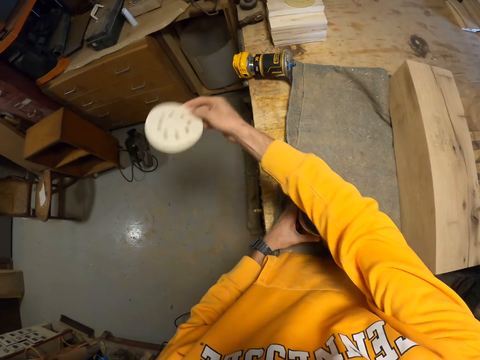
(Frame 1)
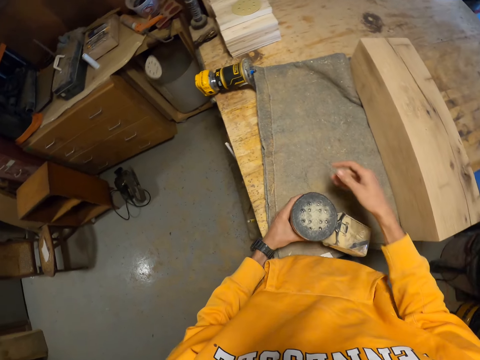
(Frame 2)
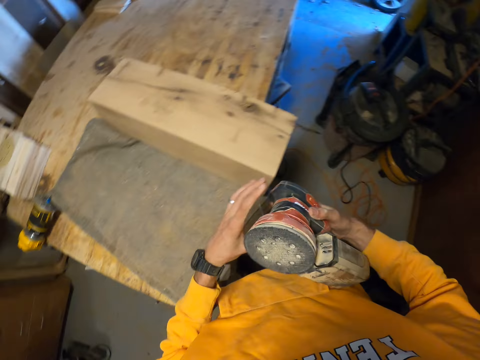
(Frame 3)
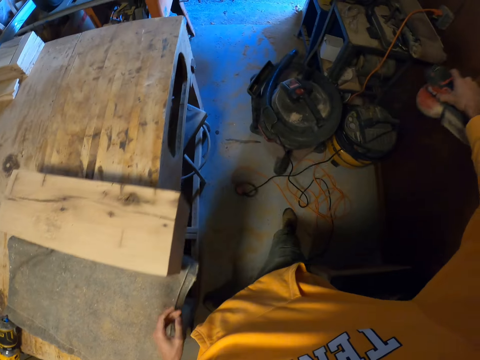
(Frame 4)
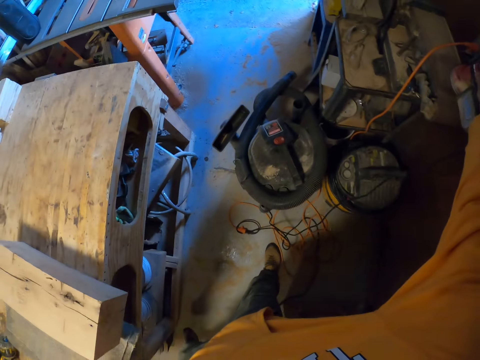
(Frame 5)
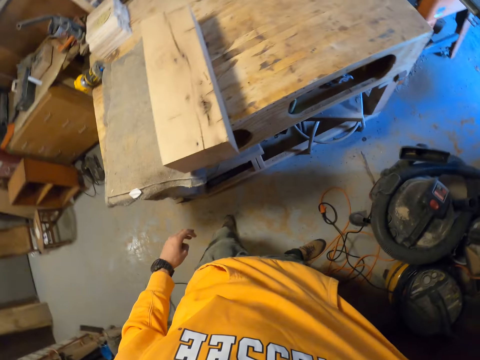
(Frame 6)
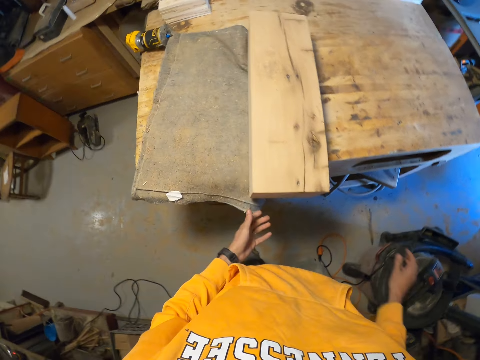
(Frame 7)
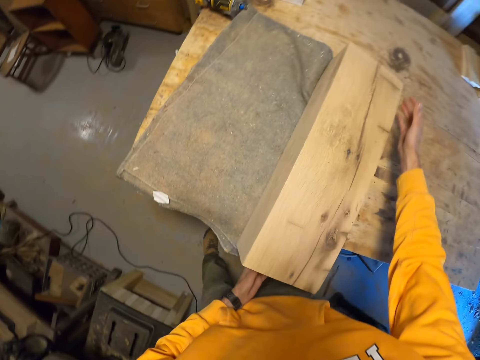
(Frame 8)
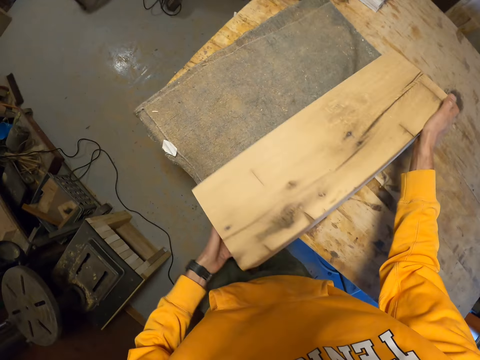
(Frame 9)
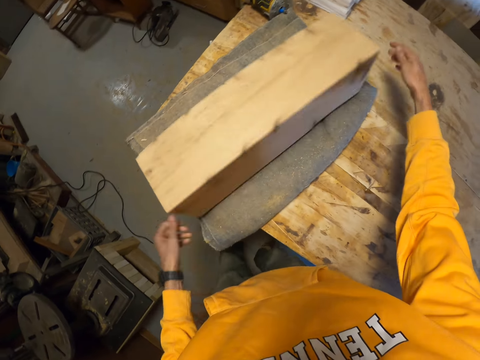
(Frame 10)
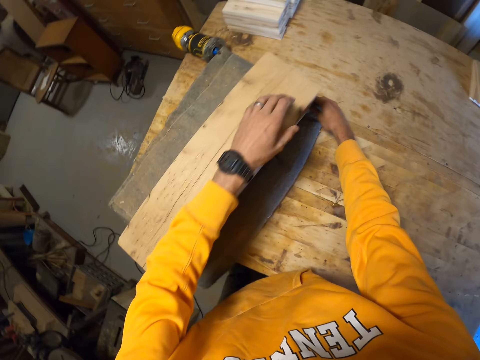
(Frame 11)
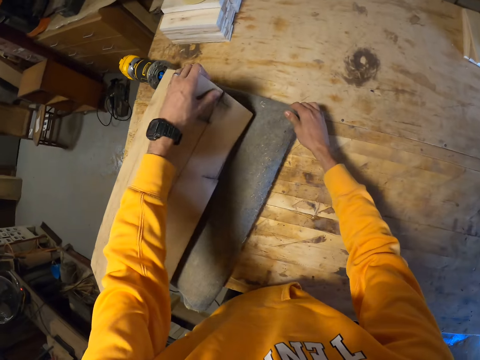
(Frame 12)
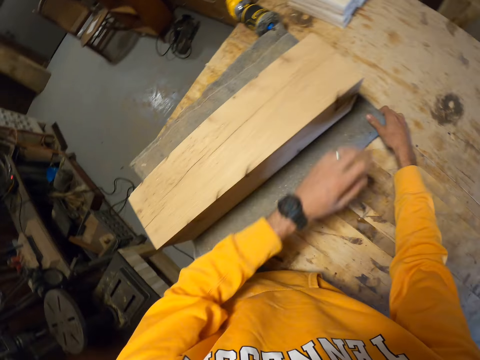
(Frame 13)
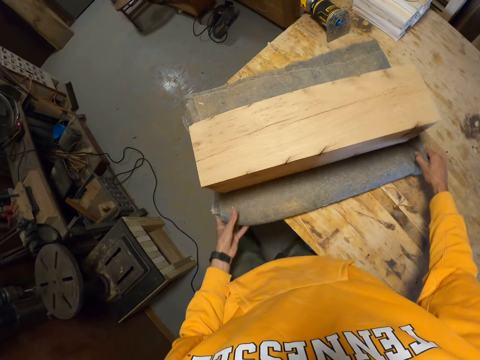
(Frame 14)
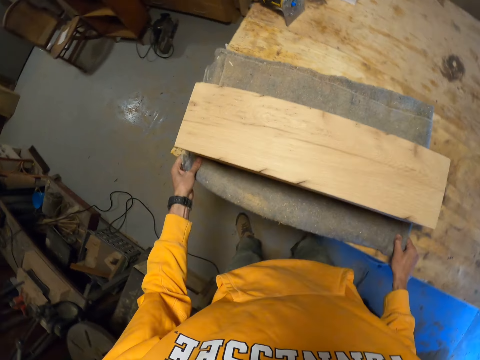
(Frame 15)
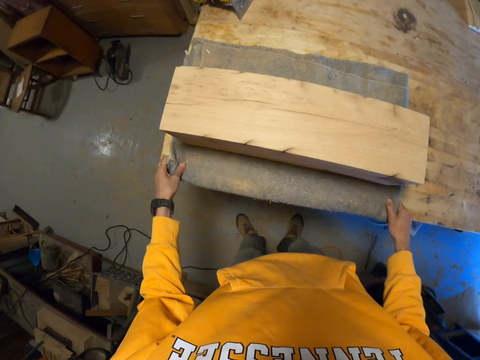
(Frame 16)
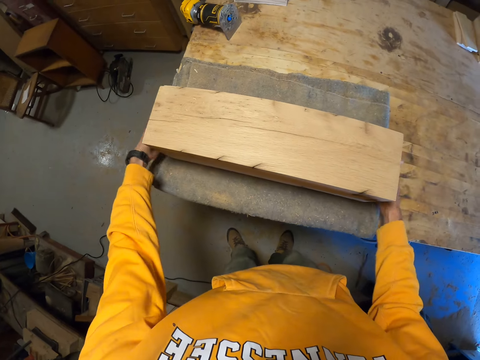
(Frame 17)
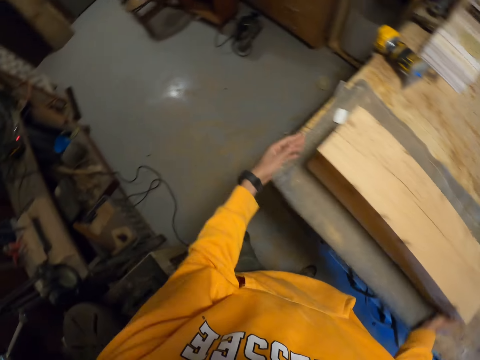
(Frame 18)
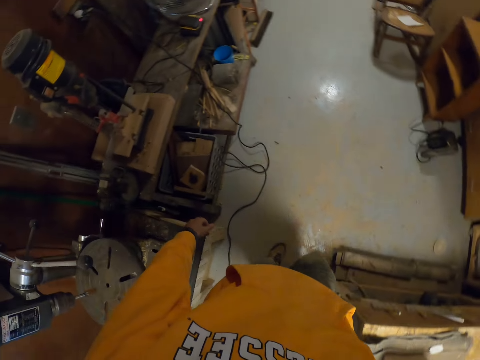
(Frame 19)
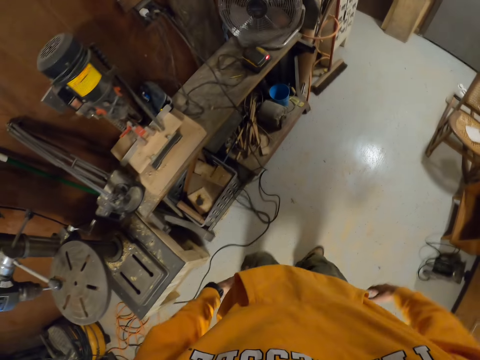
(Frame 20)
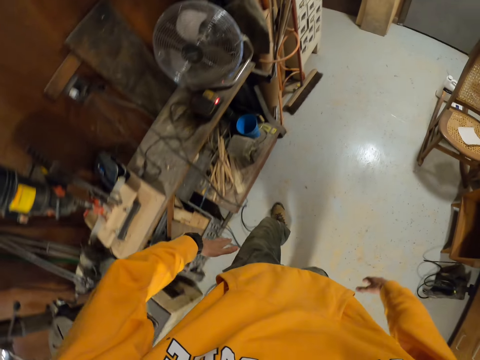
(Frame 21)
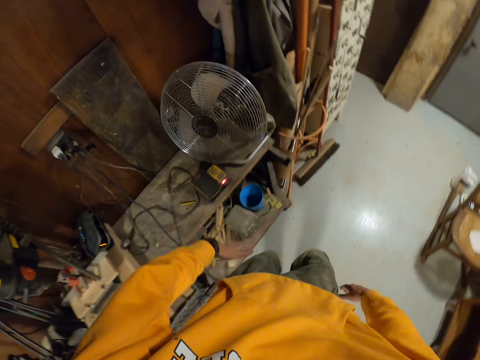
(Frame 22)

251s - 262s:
The camera wearer throws the sanding machine or sanding disc towards a white bin with his right hand. He passes the sanding machine to his right hand. He puts the sanding machine on the metal table. He turns over the wood on the cloth with his hands. He holds the wood with a hand. He adjusts the wood on the cloth with his hands. He pulls a mat on the table with a hand. He adjusts the cloth on the table with his hands. He turns the mat on the table with his hands. He examines the wood on the cloth with his hands. He hits the wood with his hands. He walks toward the cabinet.

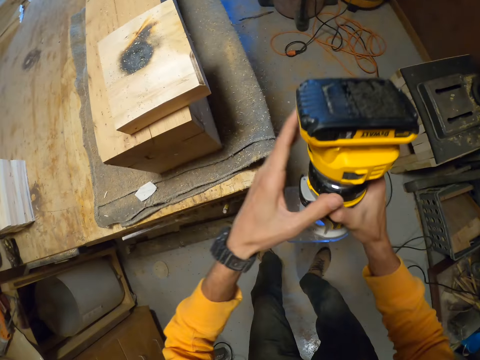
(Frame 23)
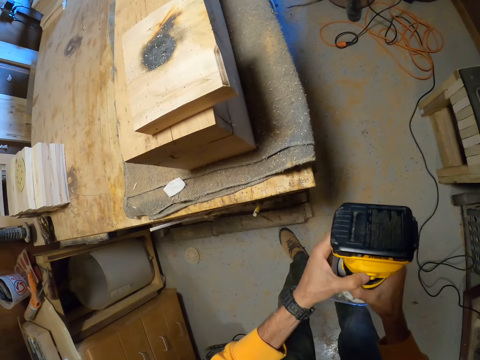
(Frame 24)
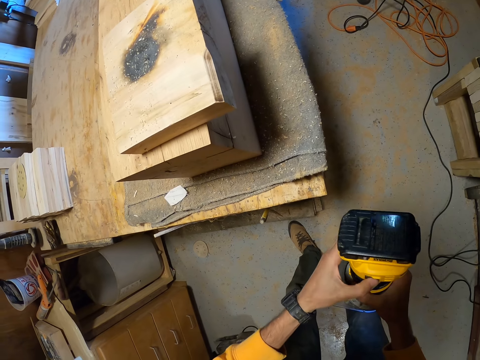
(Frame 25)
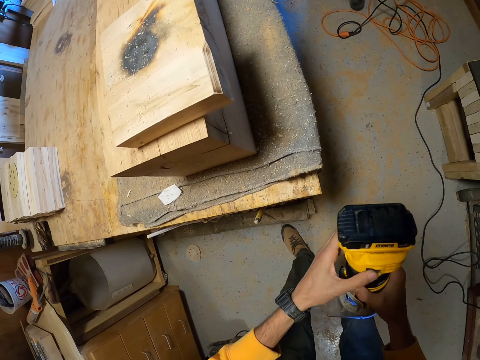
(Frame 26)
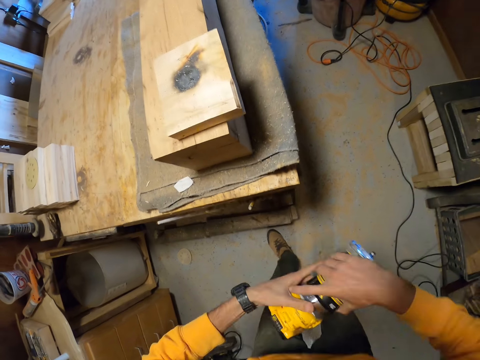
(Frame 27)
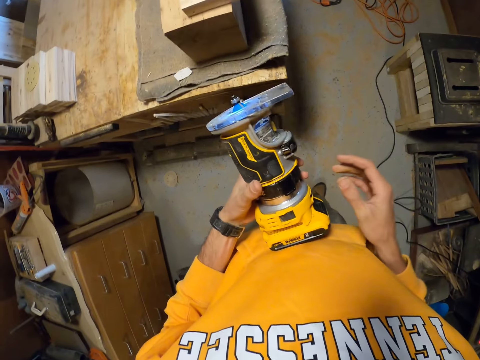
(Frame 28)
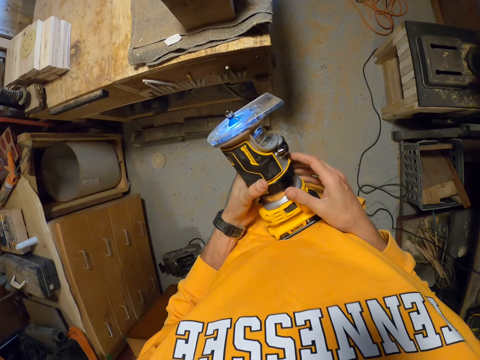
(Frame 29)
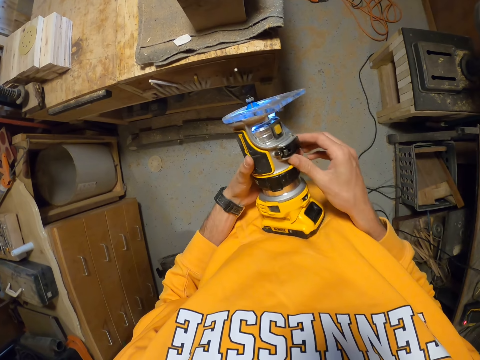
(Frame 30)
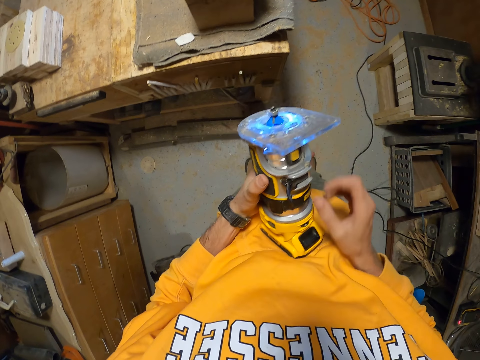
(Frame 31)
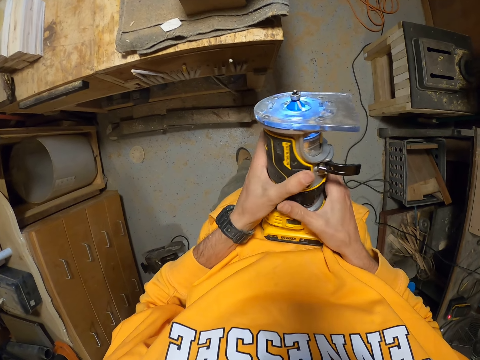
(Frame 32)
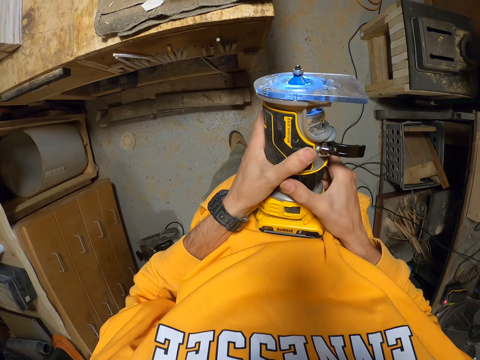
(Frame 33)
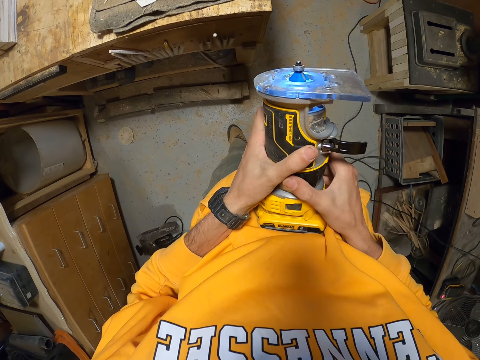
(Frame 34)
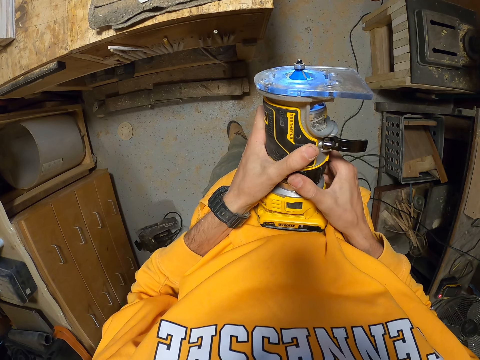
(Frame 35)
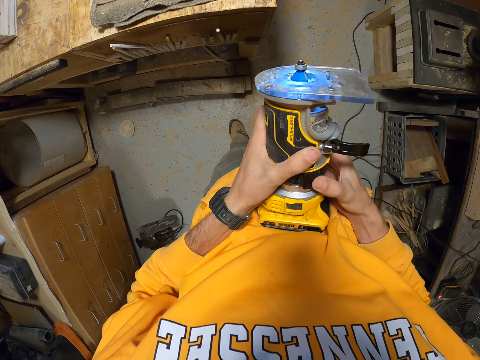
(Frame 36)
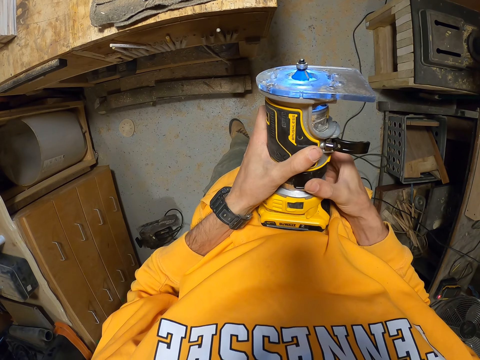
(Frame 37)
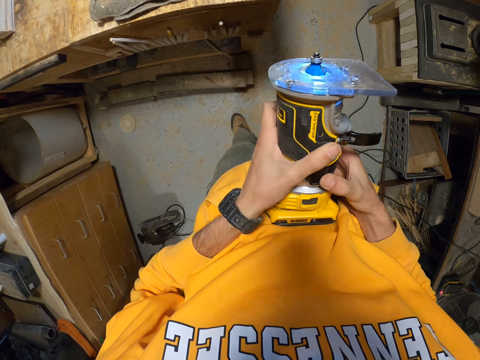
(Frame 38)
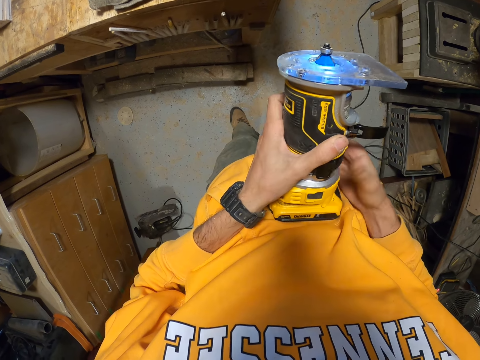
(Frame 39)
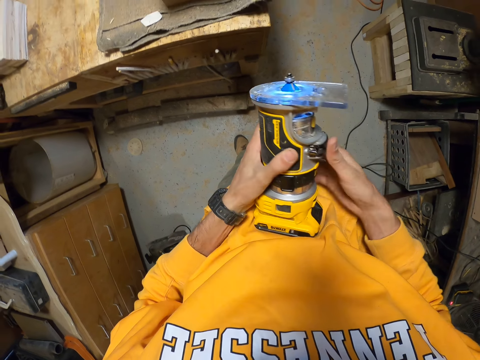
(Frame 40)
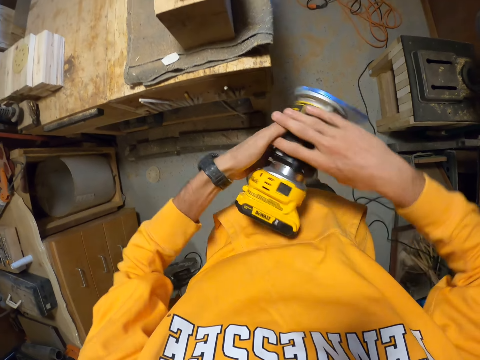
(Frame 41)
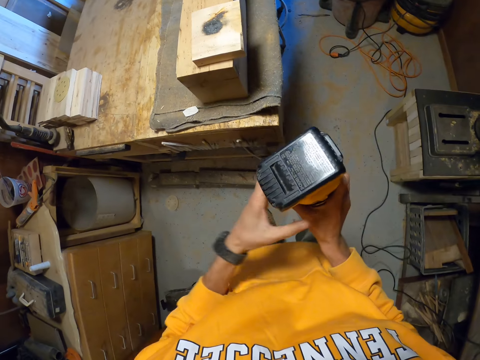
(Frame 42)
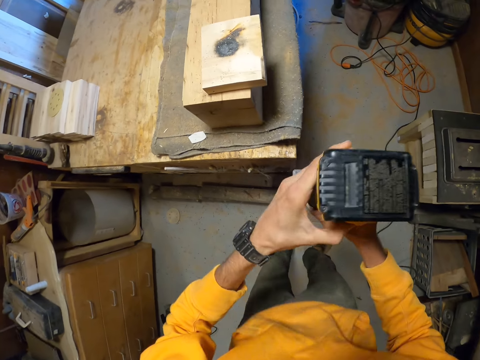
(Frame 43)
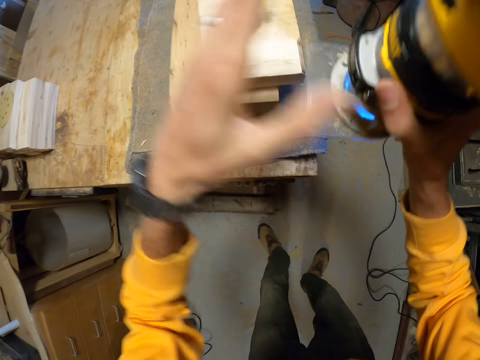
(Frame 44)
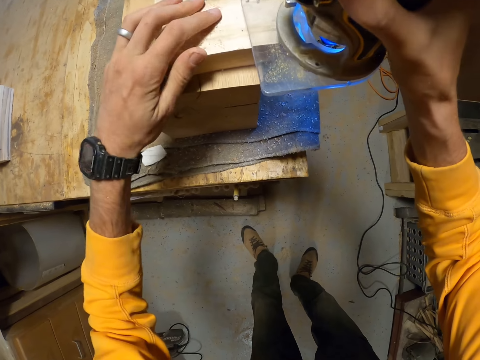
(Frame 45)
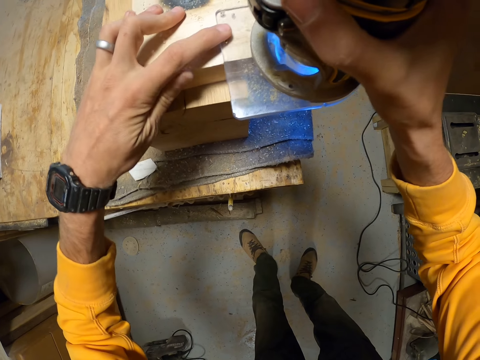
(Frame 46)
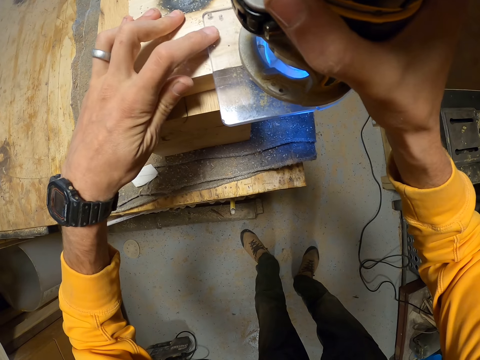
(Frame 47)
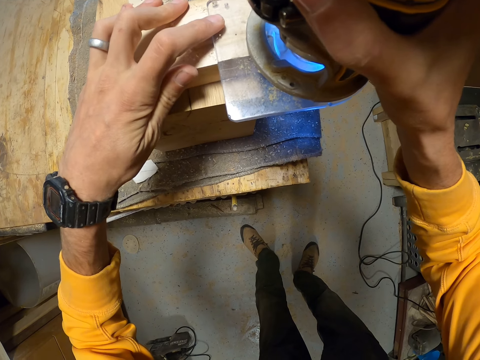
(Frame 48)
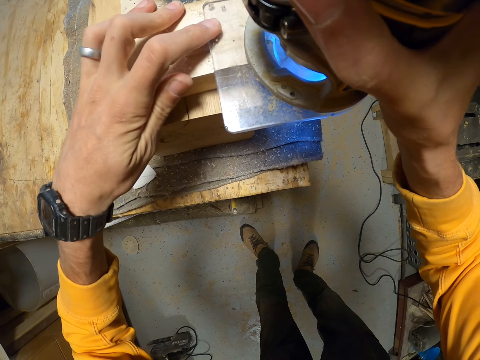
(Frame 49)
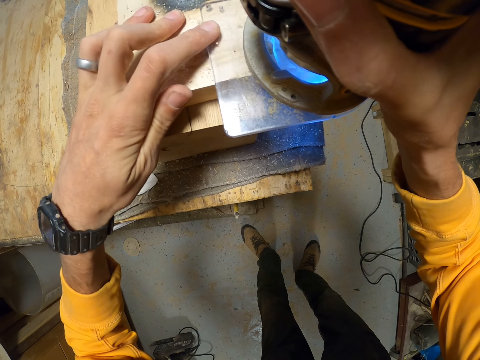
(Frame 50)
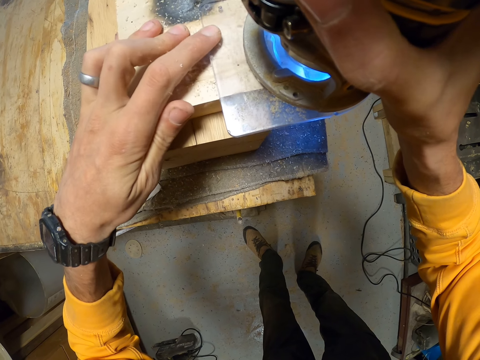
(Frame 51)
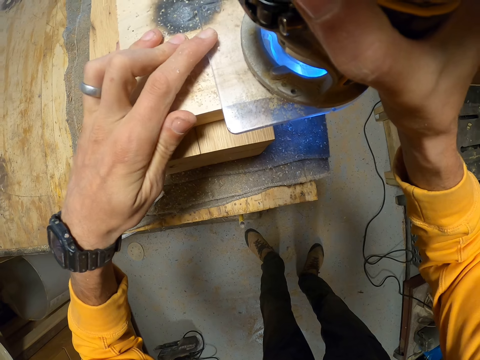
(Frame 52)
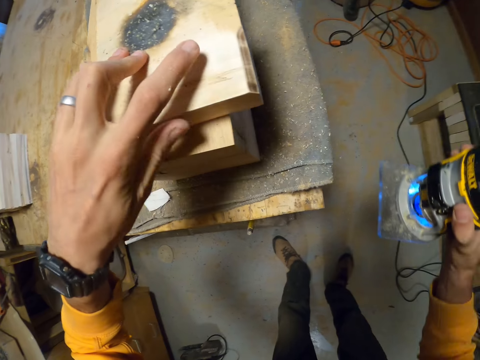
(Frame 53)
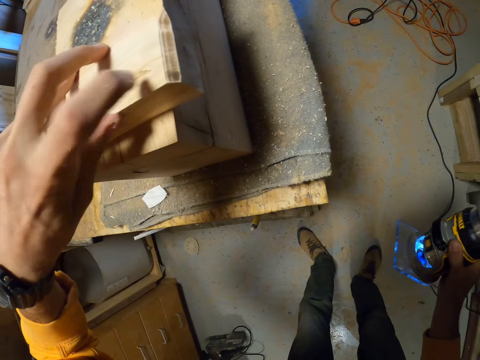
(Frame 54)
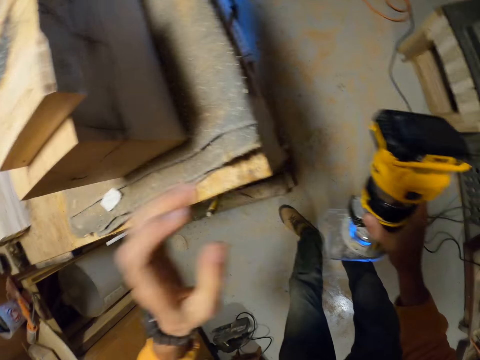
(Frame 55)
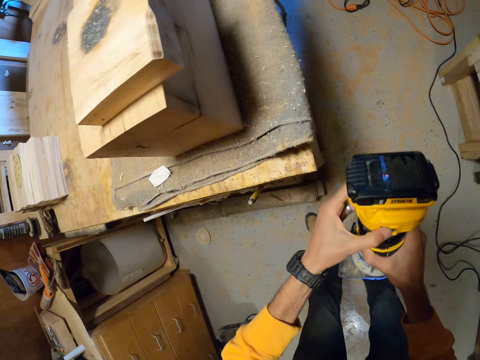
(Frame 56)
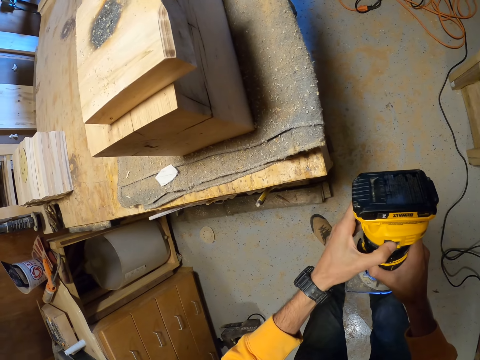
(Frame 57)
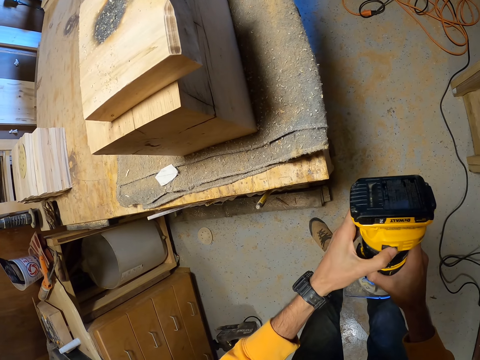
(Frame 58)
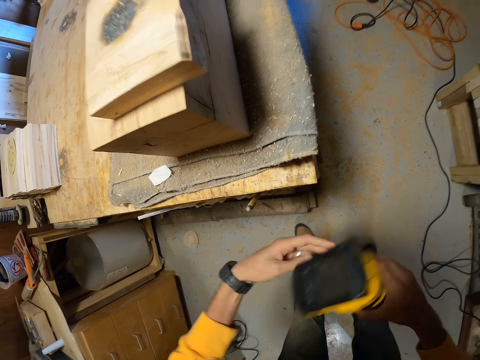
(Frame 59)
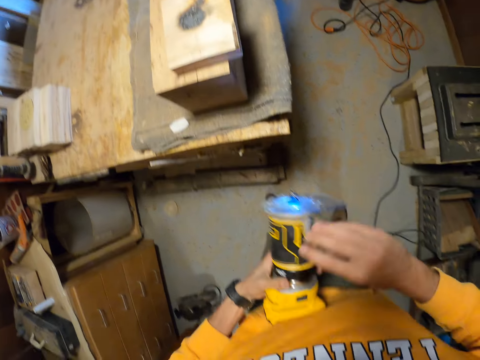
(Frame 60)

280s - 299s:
The camera wearer presses the button of the sander or device with his thumb. He turns over the device with his hands. He adjusts the device with his right hand. He opens part of the sander with a hand. He adjusts the sander. He adjusts the sander again. He turns over the device with his hands. He operates the device with his left hand. He holds the piece of wood with his left hand. He puts the device on the piece of wood with his right hand. He trims the piece of wood with the device in his right hand. He sands the wood with the sander. He removes the device from the piece of wood with his right hand. He operates the device with his left hand. He turns over the device with his hands.
